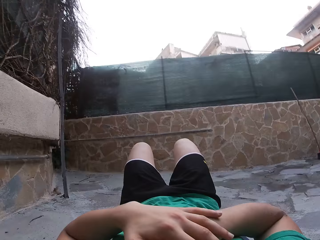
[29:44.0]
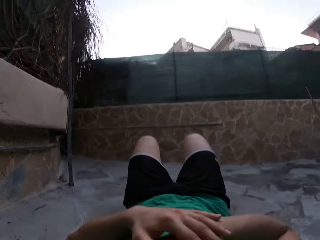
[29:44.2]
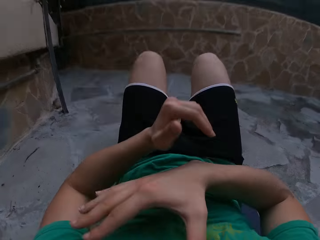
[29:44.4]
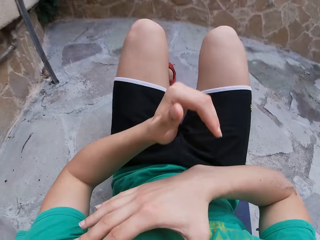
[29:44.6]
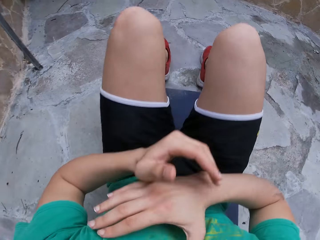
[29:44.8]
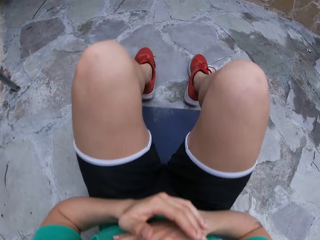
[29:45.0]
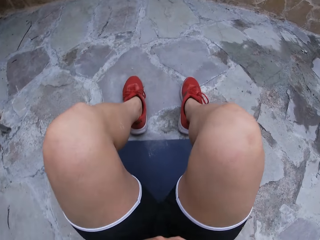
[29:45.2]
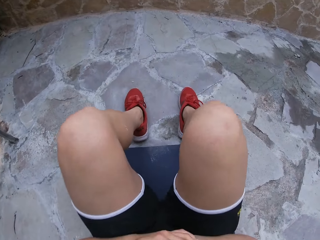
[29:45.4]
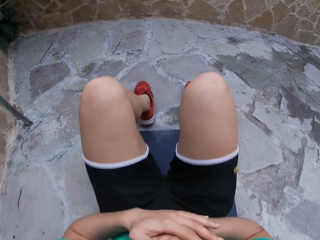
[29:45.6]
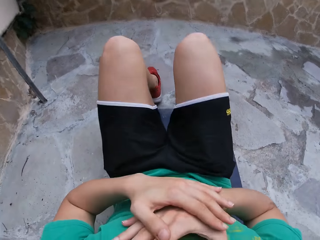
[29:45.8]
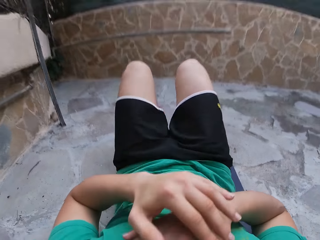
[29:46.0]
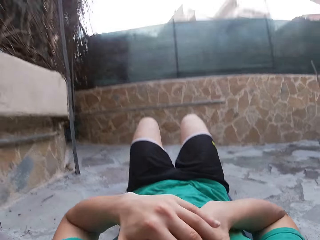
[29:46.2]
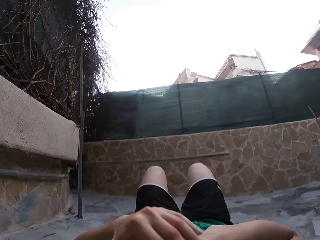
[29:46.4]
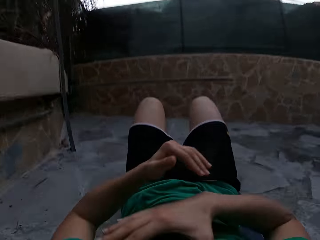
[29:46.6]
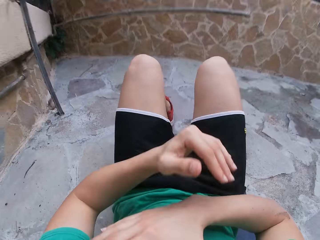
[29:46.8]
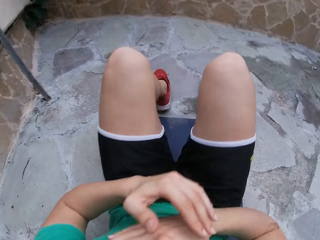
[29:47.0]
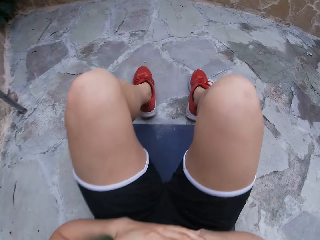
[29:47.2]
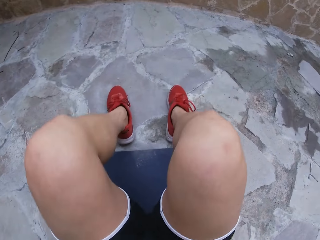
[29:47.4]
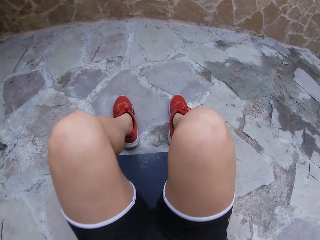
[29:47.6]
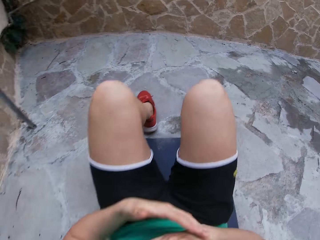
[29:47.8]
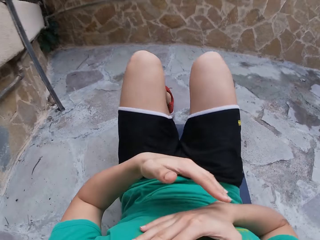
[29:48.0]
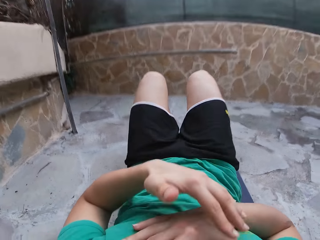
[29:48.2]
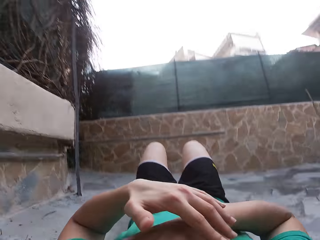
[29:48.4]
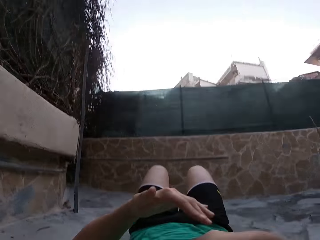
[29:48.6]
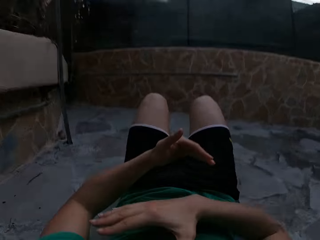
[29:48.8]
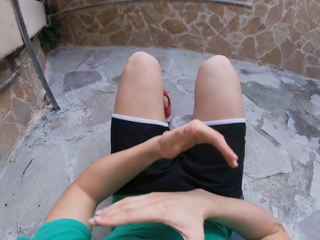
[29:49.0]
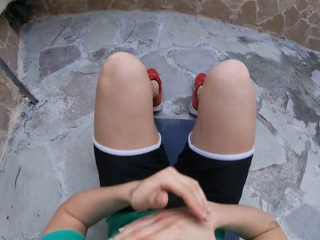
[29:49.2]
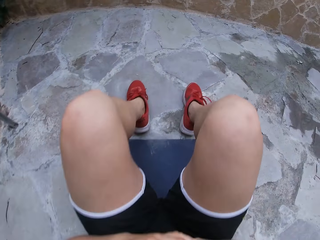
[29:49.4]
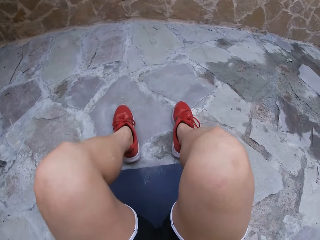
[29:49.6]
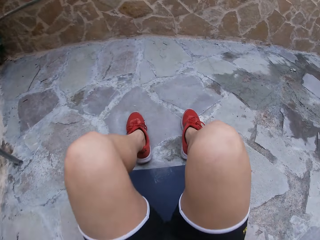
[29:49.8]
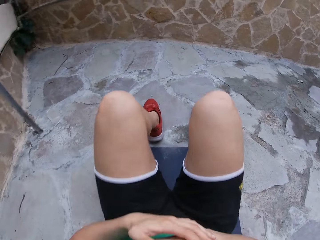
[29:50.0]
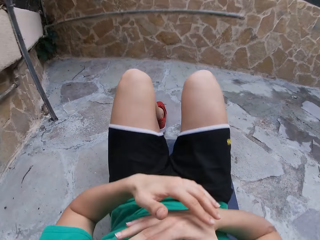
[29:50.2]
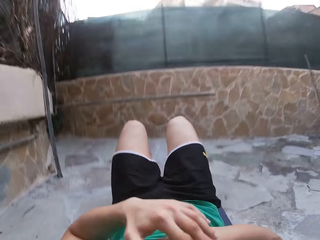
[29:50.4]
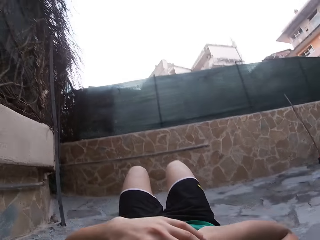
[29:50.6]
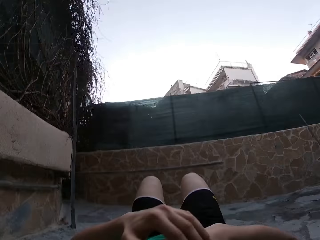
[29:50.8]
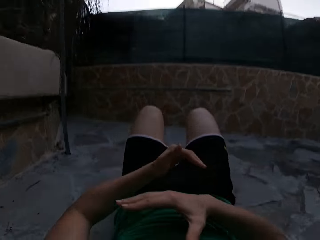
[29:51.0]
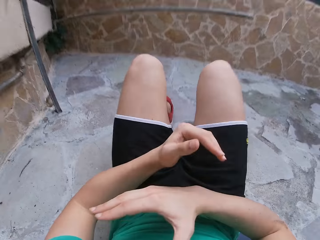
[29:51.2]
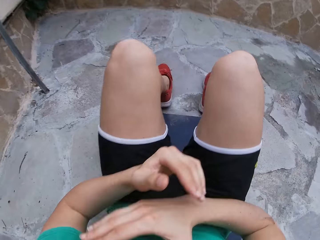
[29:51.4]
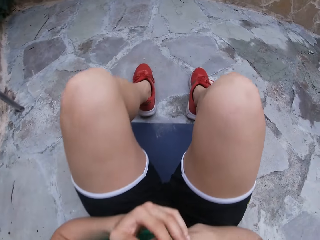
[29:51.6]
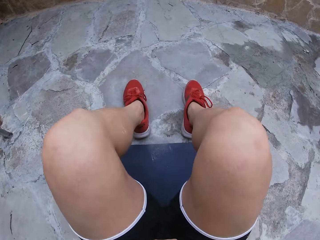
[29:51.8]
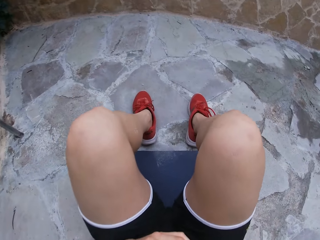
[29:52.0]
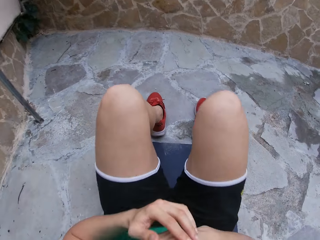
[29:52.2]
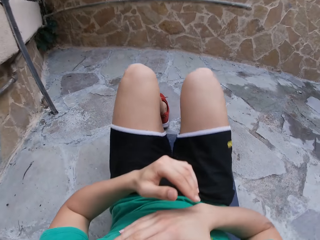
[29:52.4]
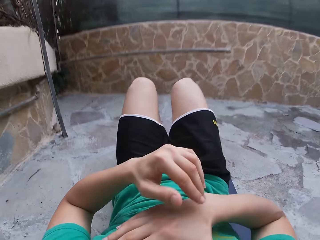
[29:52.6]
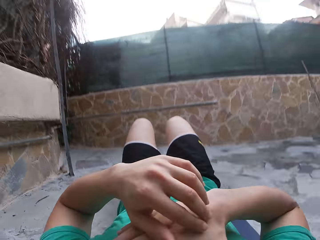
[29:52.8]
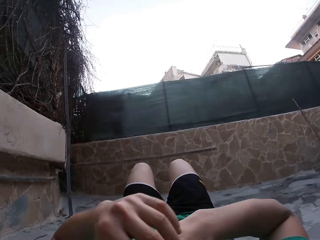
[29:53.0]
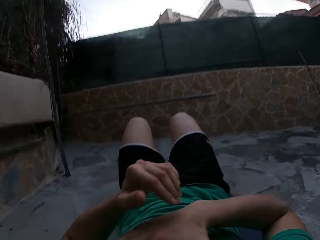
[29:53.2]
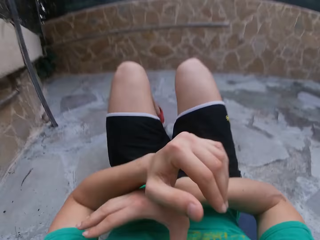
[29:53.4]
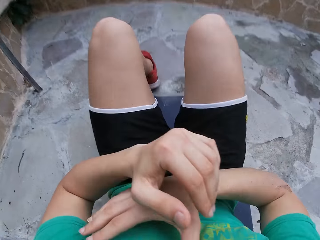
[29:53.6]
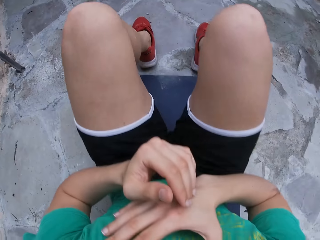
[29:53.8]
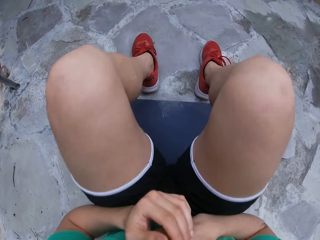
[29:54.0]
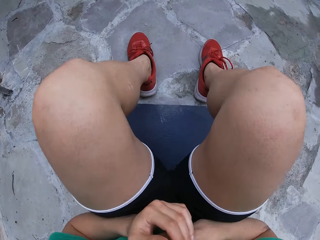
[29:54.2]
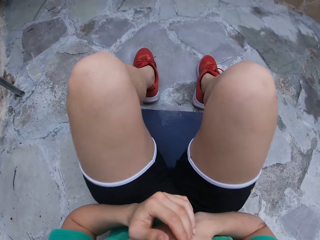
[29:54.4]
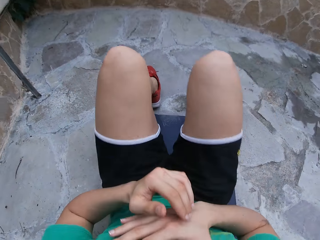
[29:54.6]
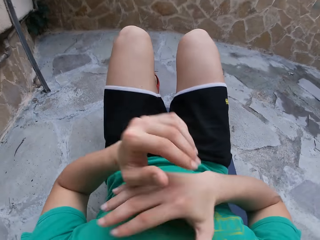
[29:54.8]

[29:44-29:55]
The camera wearer lifts the upper body. They lower the upper body. They lift the upper body. They lower the upper body. They lift the upper body. They lower the upper body. They lift the upper body. They lower the upper body. They lift the upper body. They lower the upper body.

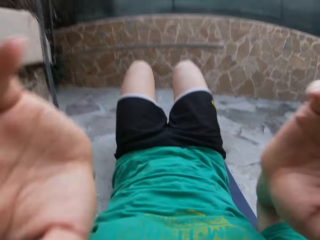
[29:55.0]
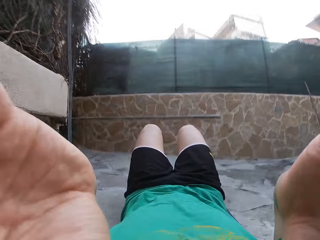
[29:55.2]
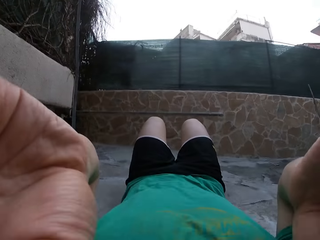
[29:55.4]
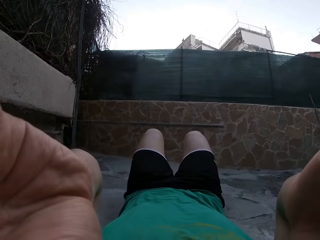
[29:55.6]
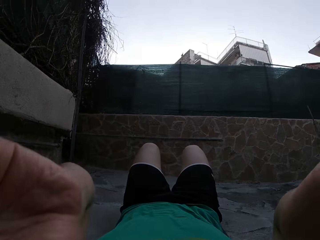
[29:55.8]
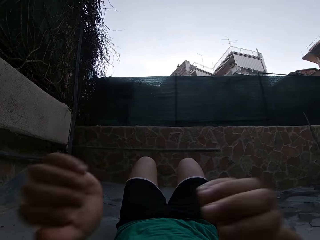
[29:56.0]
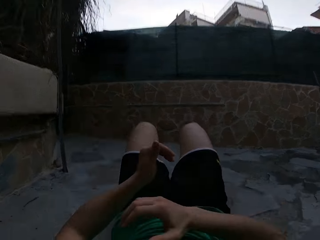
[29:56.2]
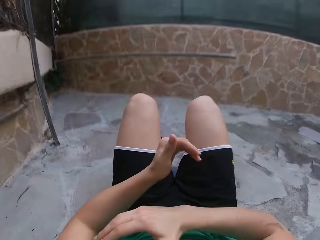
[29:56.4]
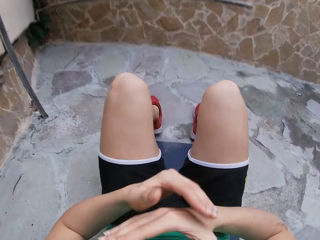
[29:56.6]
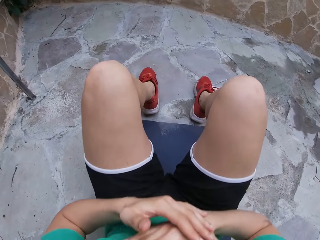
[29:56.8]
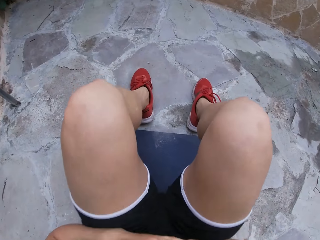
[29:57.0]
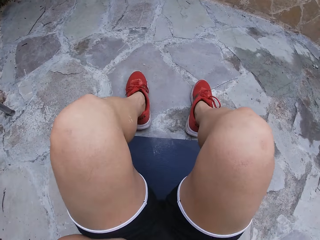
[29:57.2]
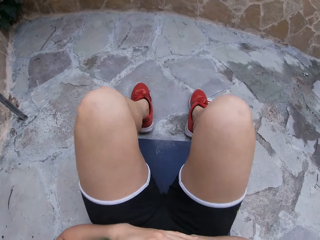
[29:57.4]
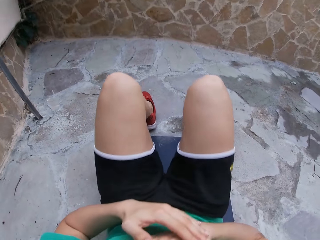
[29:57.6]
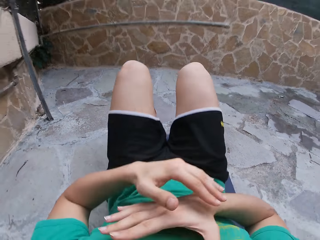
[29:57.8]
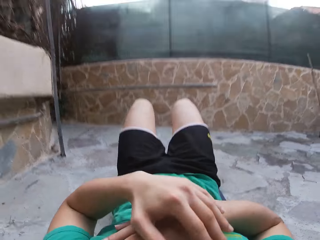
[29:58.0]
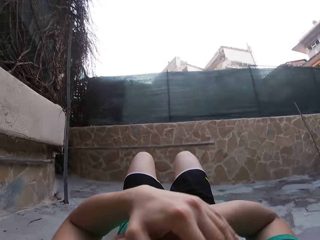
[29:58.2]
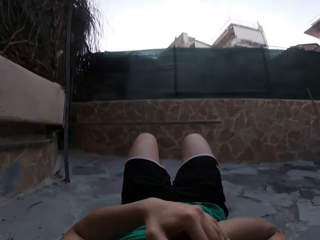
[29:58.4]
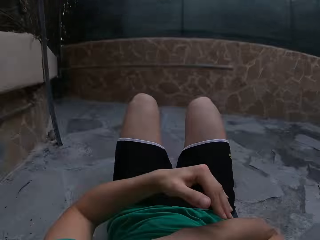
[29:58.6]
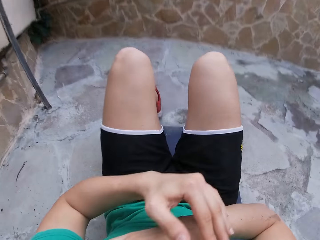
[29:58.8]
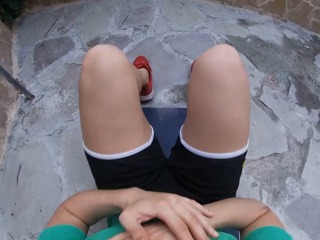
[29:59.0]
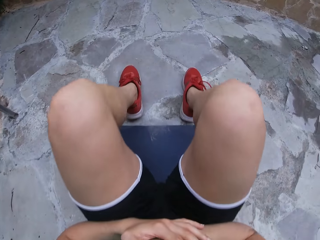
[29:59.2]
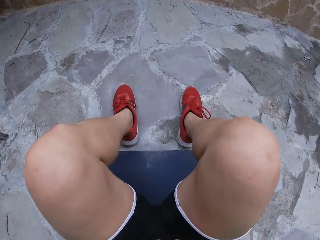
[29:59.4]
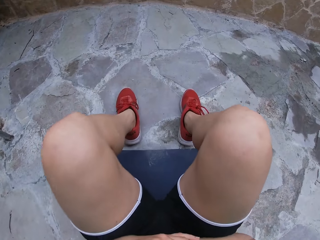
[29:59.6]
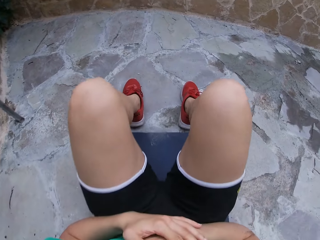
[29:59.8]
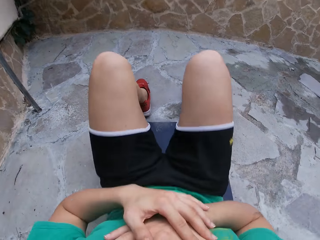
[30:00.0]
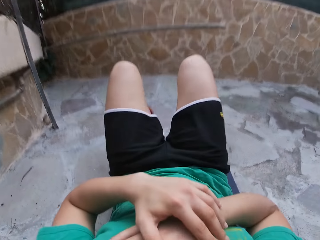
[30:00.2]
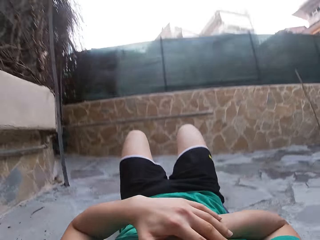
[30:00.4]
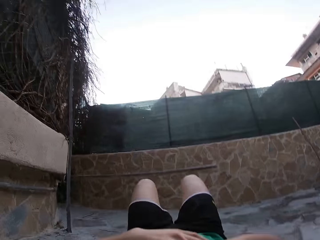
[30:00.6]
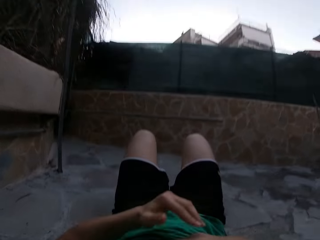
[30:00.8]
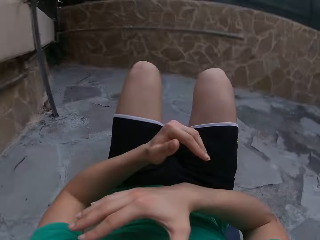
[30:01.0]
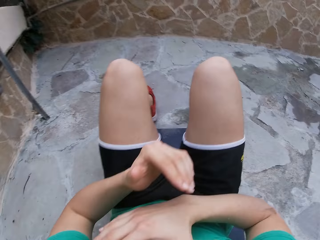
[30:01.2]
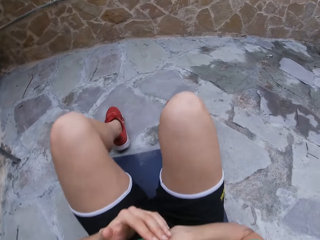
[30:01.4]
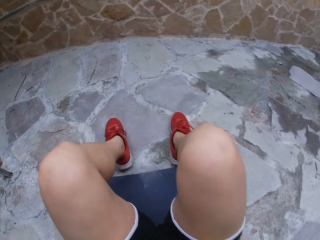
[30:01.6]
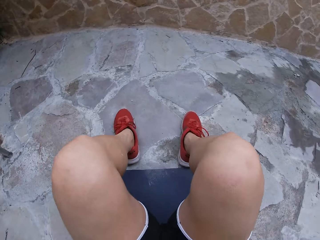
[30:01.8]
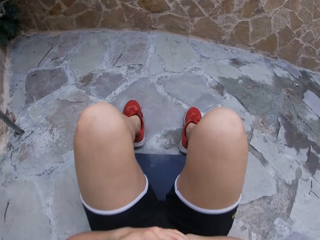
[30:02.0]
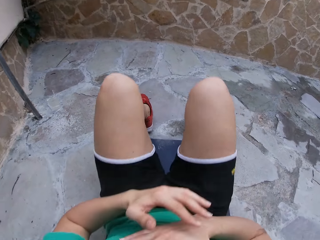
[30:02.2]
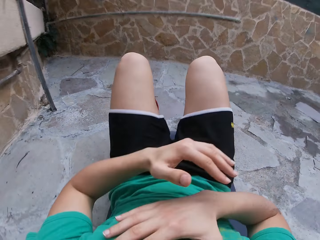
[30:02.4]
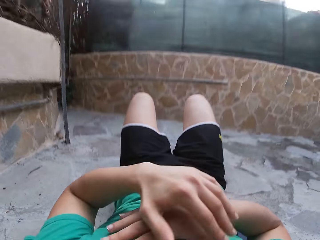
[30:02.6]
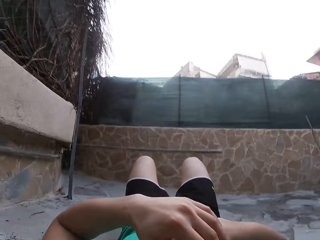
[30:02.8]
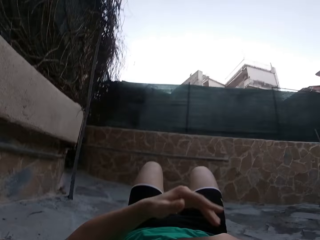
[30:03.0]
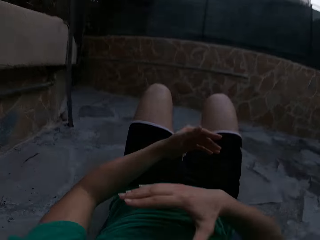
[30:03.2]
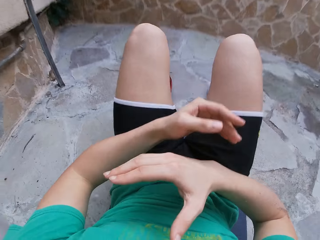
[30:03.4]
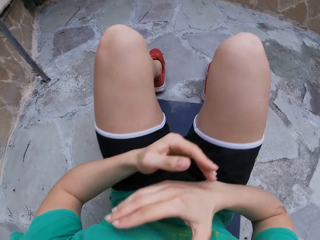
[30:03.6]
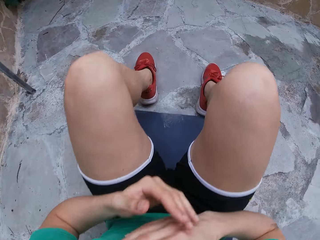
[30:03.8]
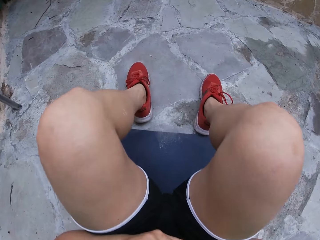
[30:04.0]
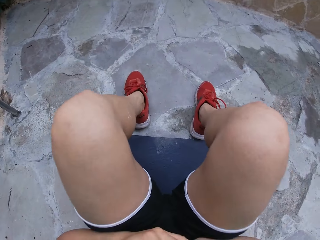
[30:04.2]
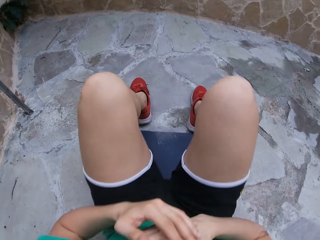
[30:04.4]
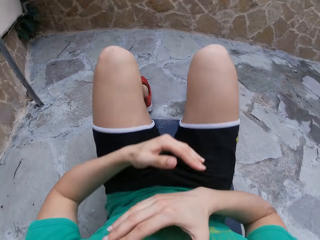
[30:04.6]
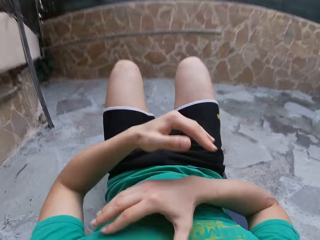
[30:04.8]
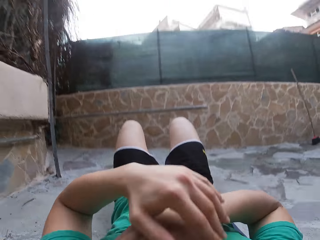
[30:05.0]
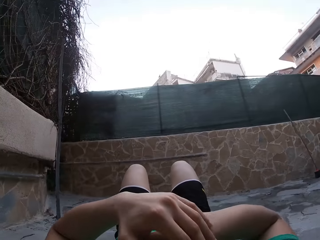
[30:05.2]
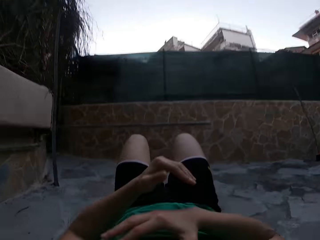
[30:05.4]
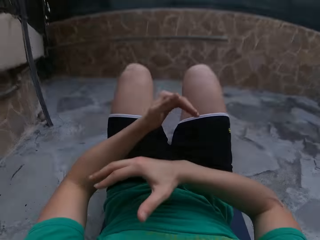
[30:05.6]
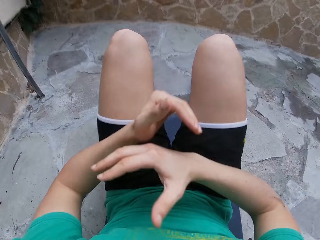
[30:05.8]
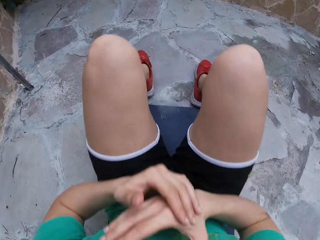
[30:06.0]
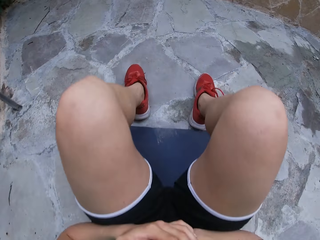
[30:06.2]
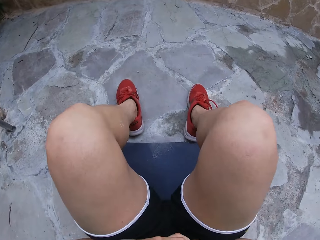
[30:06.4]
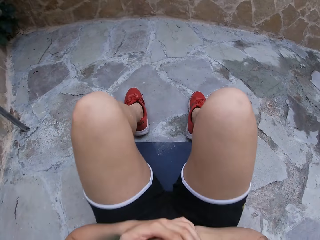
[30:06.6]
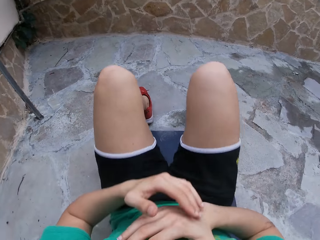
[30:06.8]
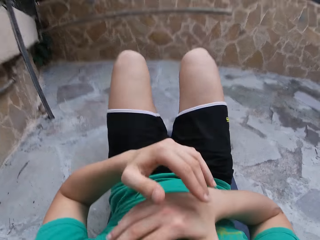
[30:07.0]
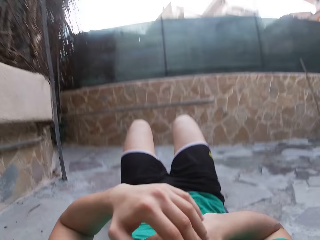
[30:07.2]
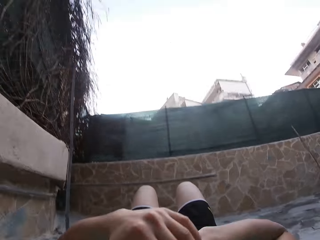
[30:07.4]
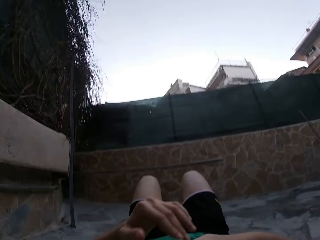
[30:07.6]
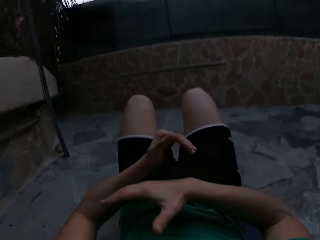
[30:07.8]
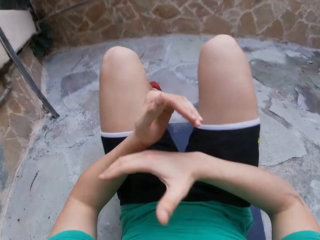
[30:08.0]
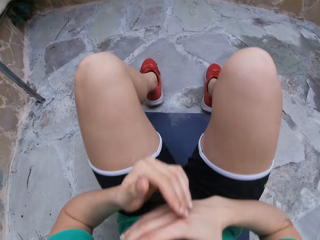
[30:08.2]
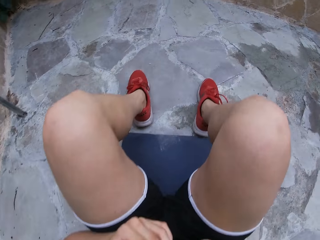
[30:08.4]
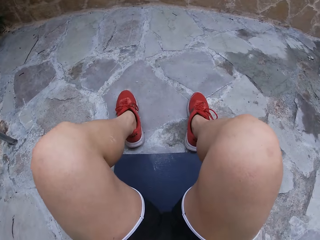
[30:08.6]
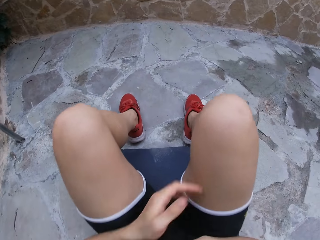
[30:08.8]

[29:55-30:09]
The camera wearer adjusts the camera. They lift the upper body. They lower the upper body. They lift the upper body. They lower the upper body. They lift the upper body. They lower the upper body. They lift the upper body. They lower the upper body. They lift the upper body. They lower the upper body. They lift the upper body.
